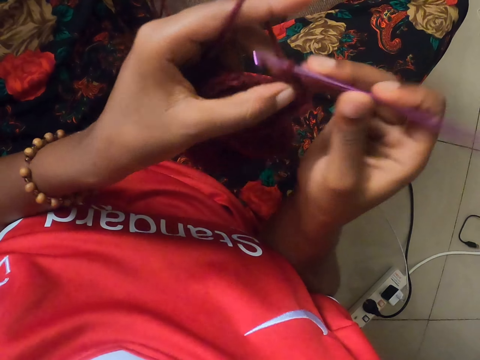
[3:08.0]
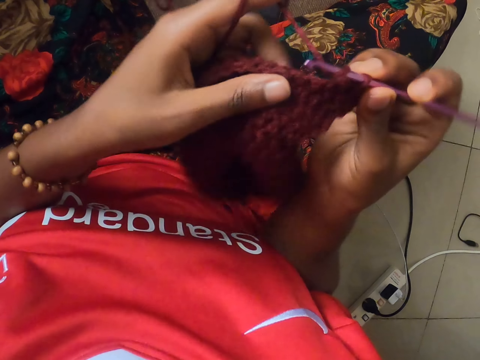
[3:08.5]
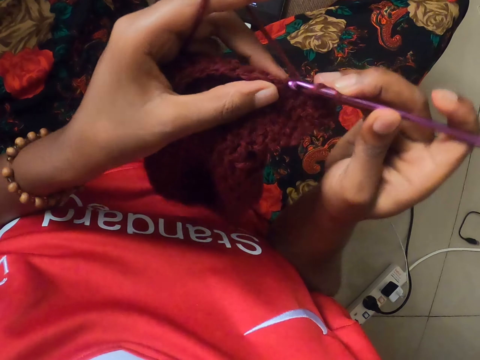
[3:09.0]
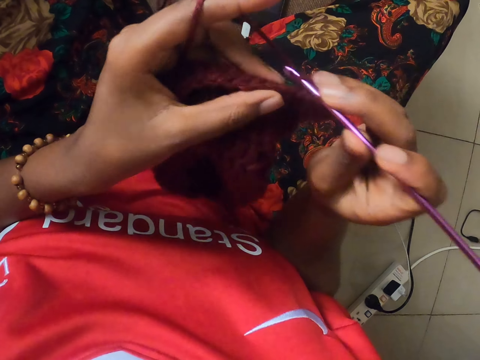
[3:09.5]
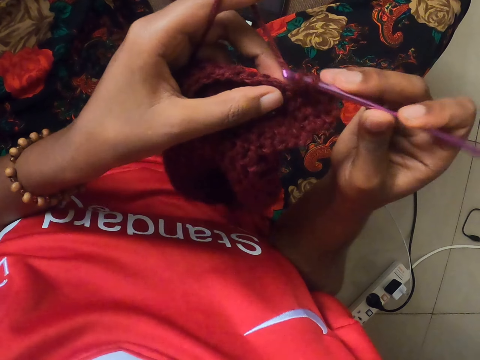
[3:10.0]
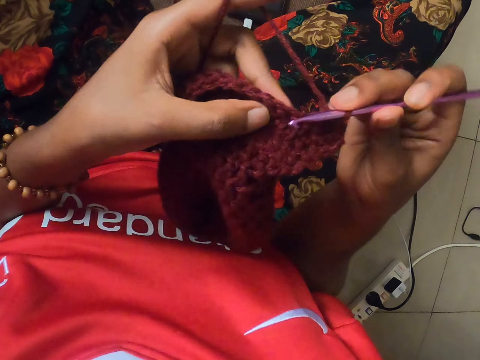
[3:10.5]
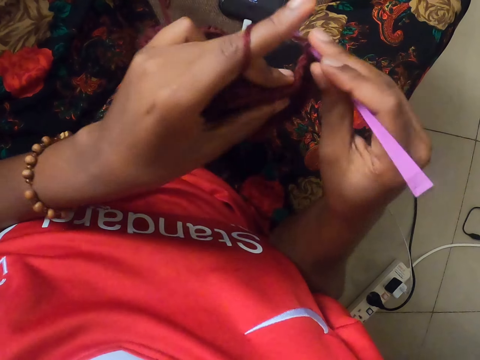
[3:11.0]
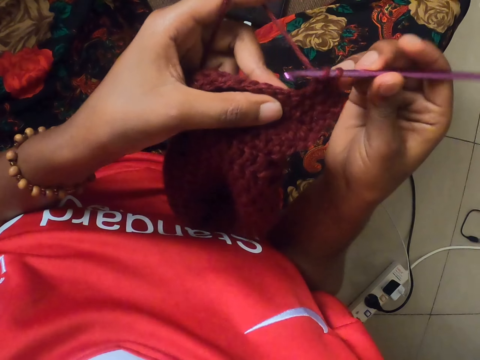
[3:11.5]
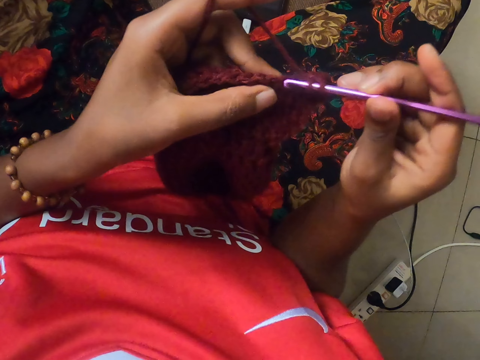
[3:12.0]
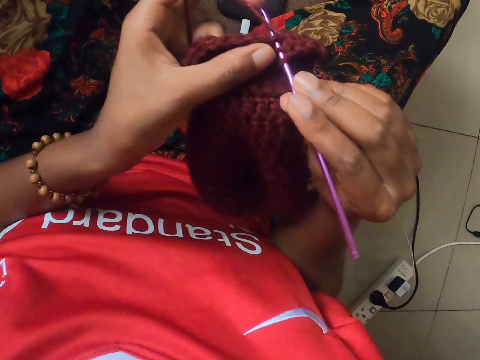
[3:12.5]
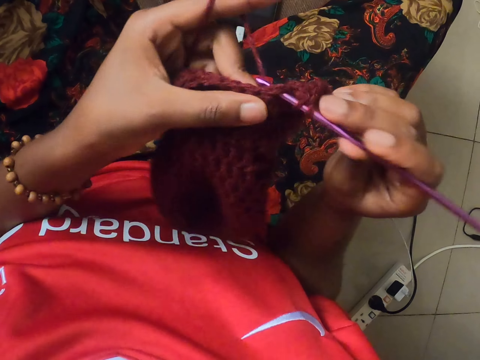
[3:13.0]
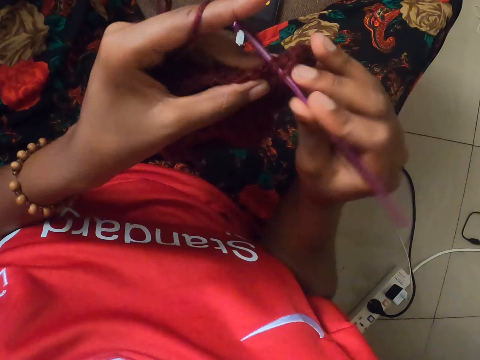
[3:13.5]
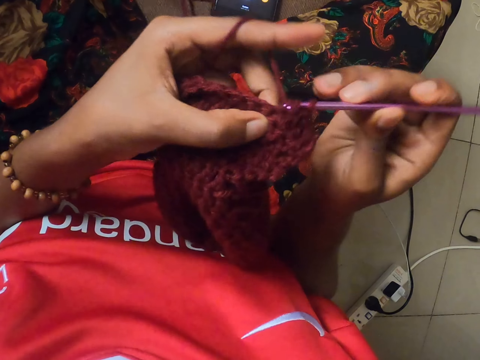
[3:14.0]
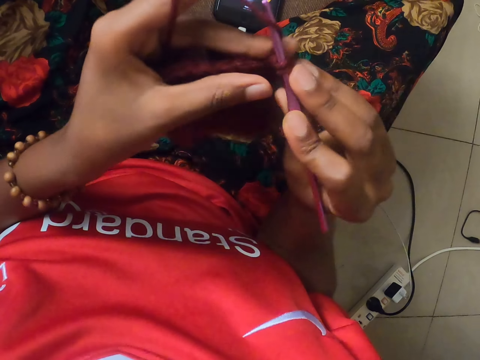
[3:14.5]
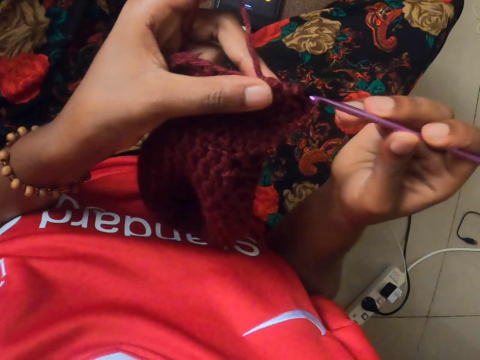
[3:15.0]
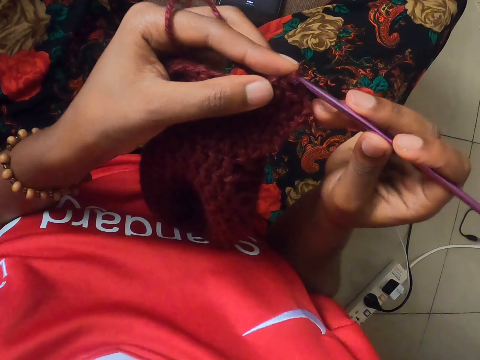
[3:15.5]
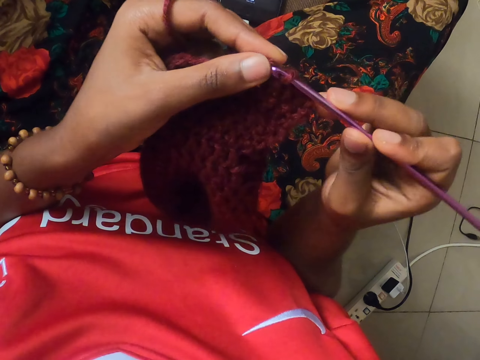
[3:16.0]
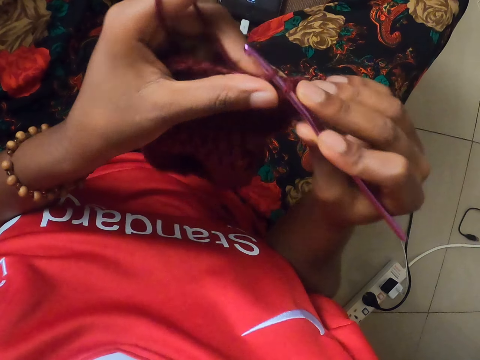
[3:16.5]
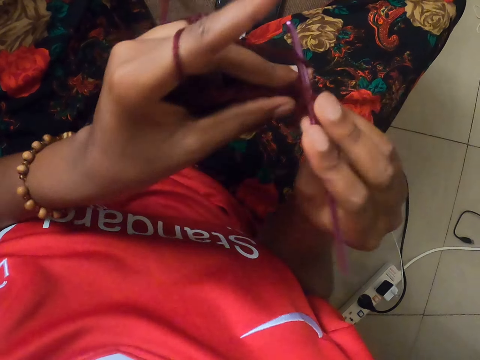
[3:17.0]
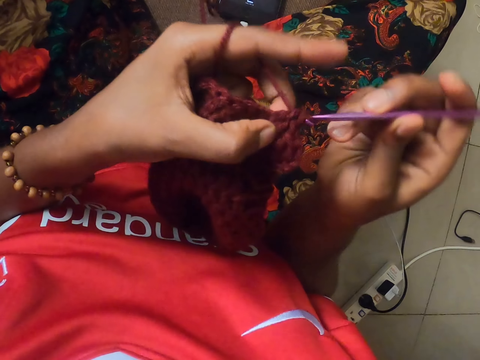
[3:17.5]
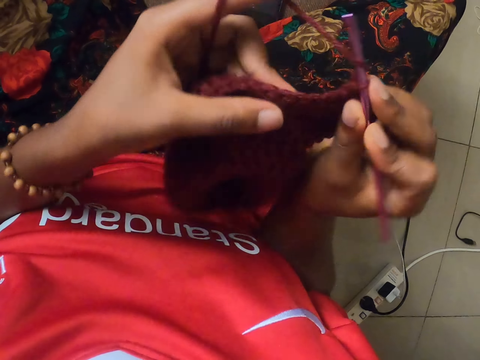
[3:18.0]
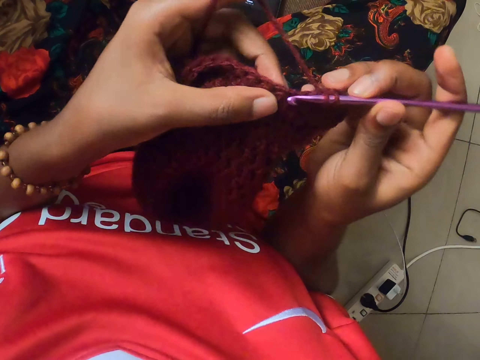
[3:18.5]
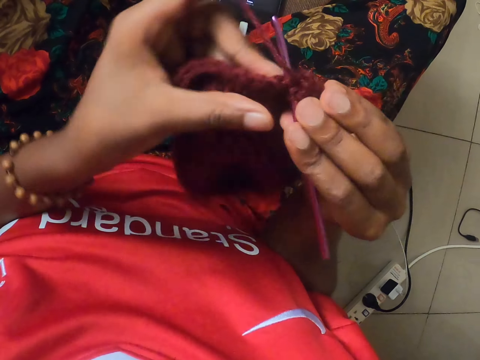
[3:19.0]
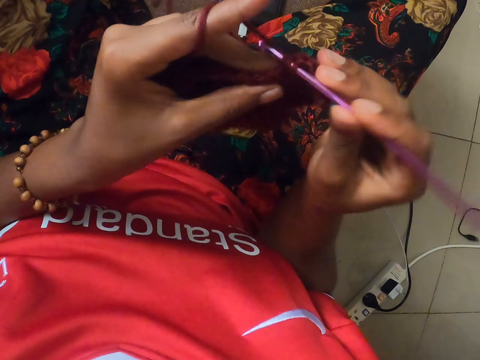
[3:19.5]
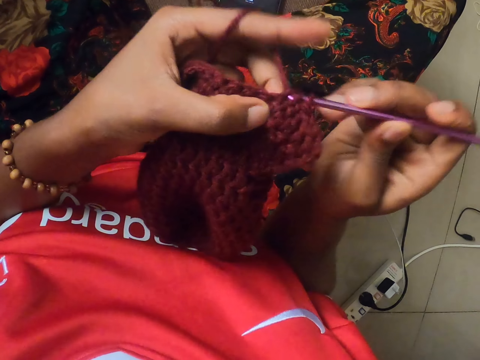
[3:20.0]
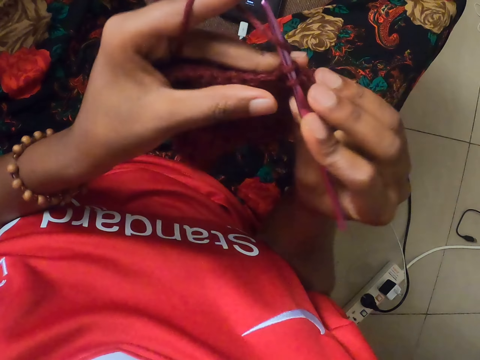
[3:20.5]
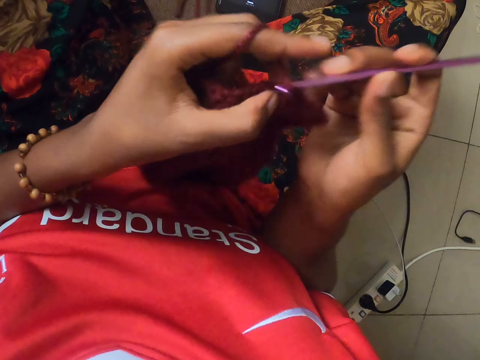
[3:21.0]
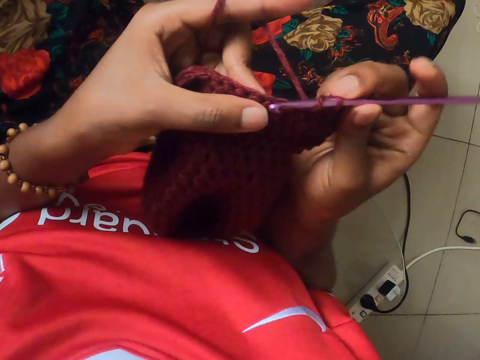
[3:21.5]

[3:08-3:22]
The camera wearer pulls out the crochet hook from the crocheted pattern with her right hand. She puts the crochet hook into the crocheted pattern with her right hand. She crochets the strand of wool into the crocheted pattern with the crochet hook in her right hand.

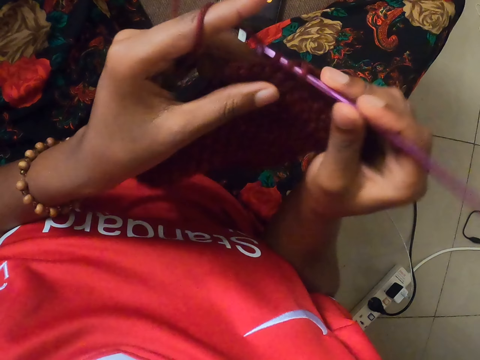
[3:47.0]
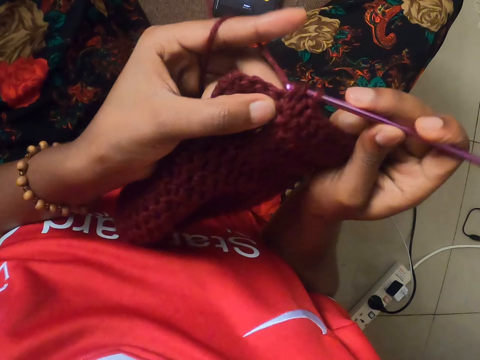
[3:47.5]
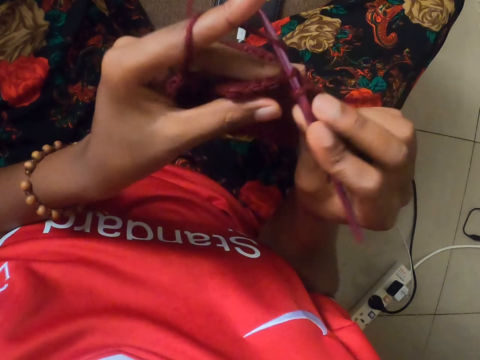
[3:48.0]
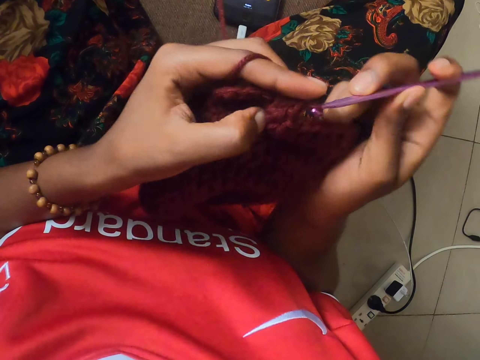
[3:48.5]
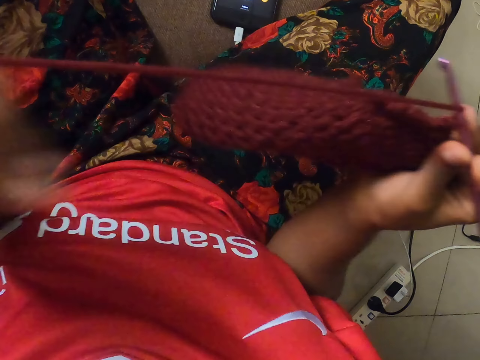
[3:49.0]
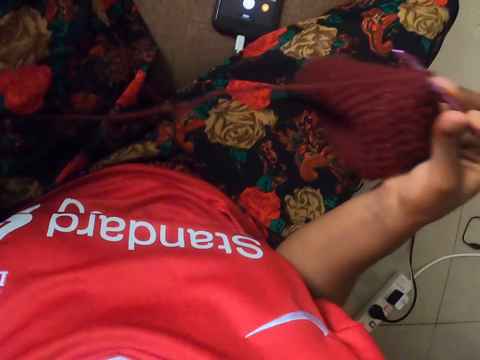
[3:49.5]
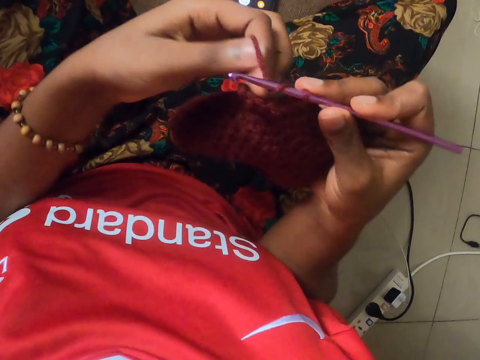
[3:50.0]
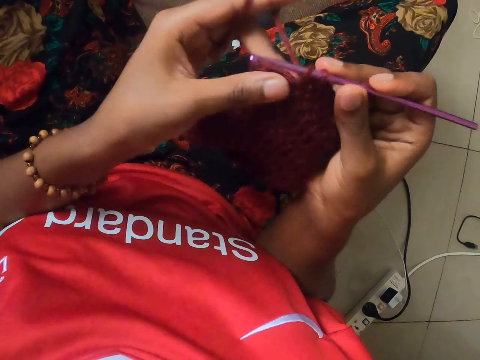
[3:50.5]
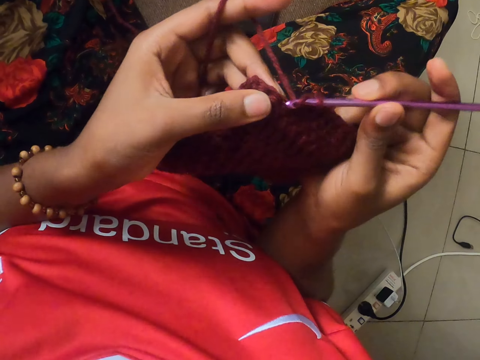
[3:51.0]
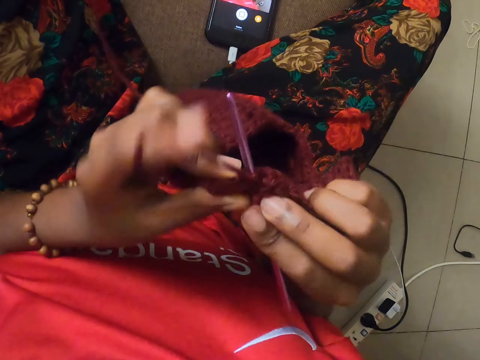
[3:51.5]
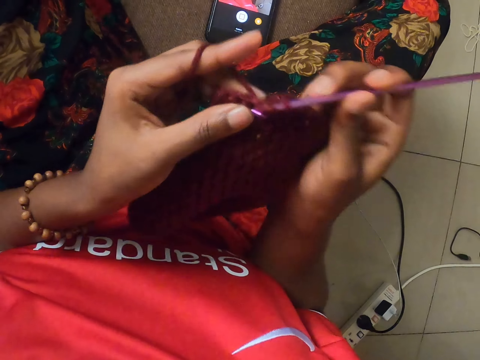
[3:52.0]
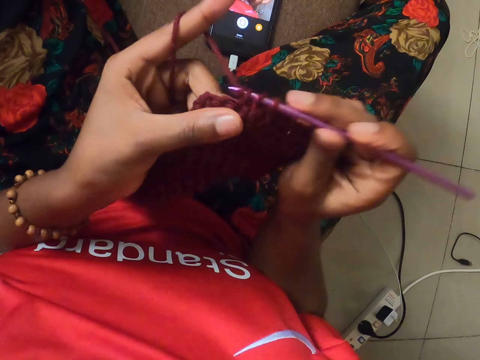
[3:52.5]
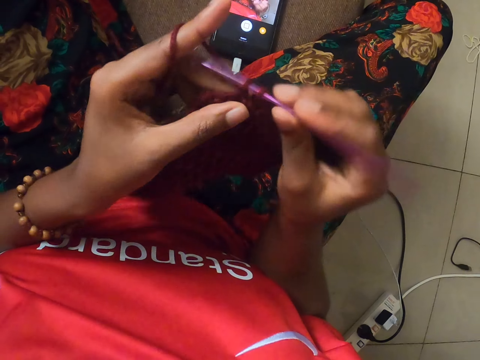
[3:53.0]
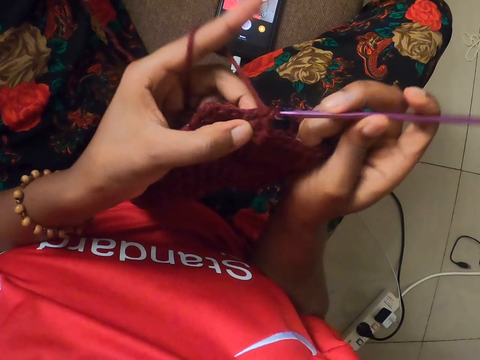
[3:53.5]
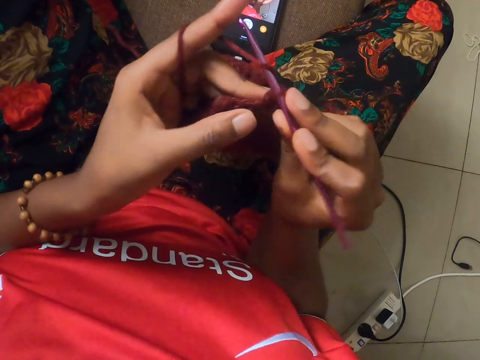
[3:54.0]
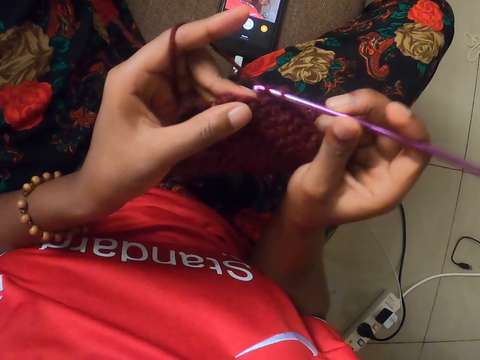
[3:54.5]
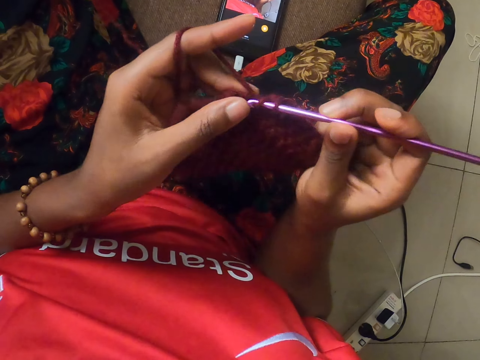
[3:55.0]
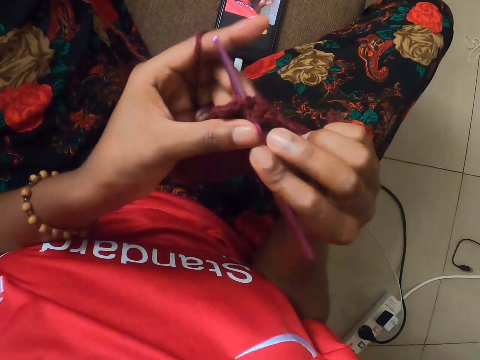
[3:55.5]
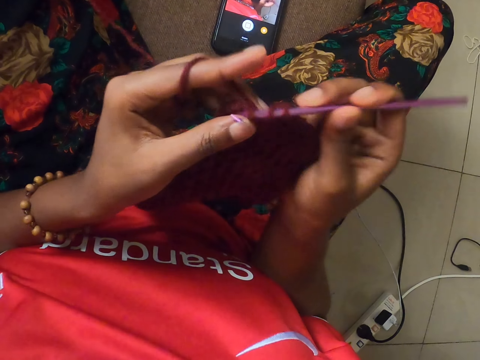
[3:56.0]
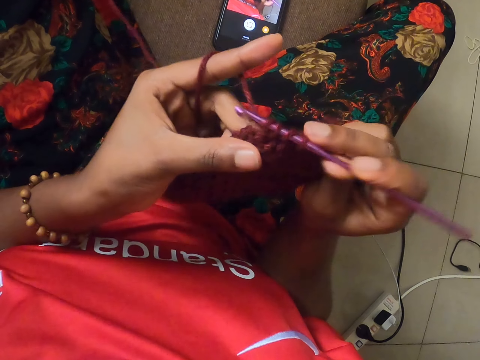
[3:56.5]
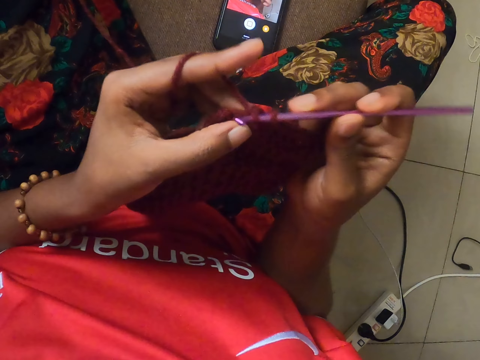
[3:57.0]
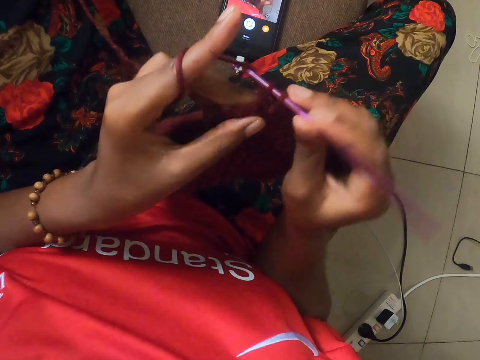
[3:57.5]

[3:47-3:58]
The camera wearer pulls the strand of wool with her left hand. She rolls the strand of wool on the index finger of her left hand. She crochets the strand of wool into the crocheted pattern with the crochet hook in her right hand.
